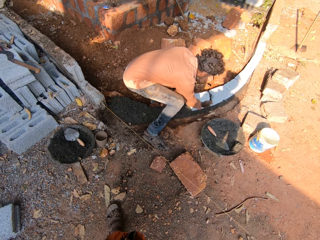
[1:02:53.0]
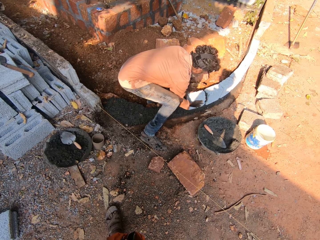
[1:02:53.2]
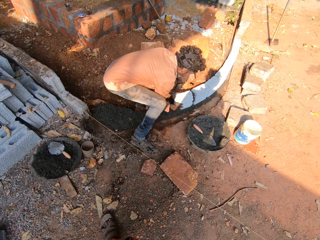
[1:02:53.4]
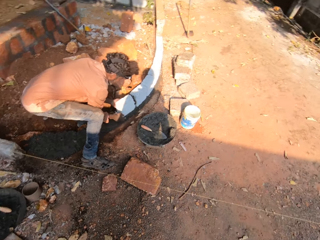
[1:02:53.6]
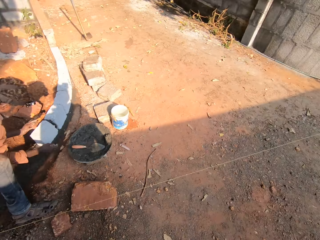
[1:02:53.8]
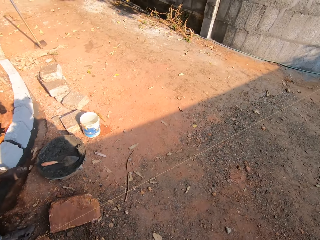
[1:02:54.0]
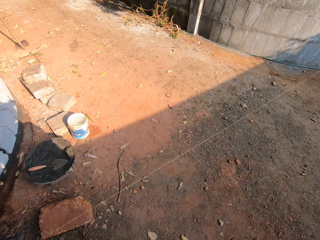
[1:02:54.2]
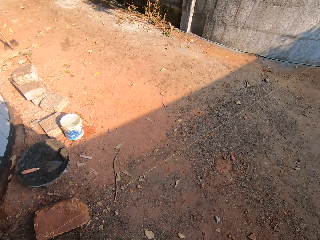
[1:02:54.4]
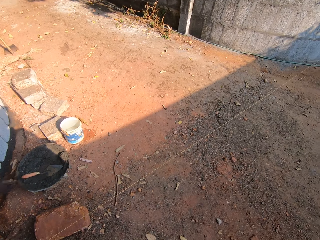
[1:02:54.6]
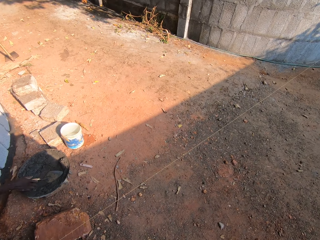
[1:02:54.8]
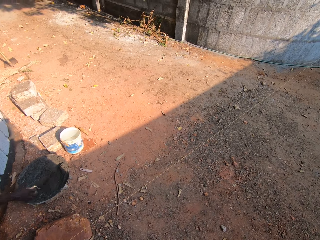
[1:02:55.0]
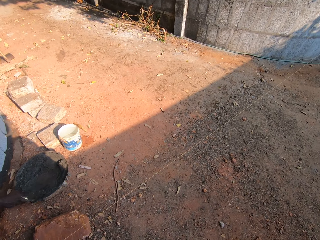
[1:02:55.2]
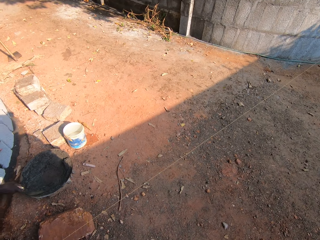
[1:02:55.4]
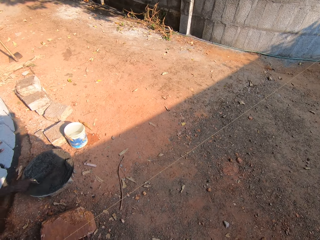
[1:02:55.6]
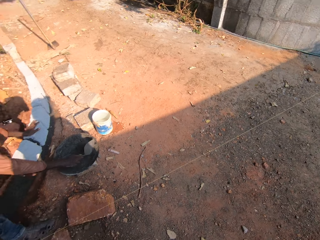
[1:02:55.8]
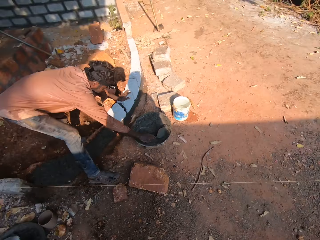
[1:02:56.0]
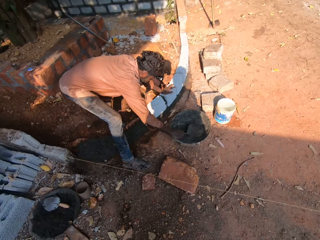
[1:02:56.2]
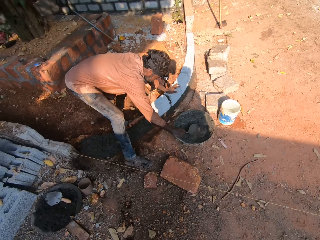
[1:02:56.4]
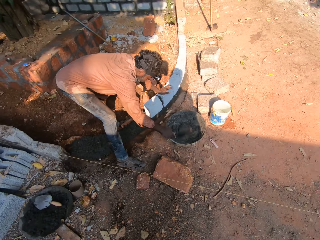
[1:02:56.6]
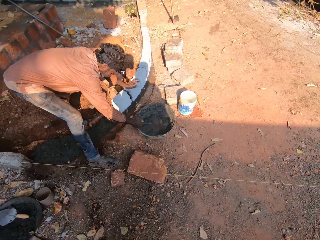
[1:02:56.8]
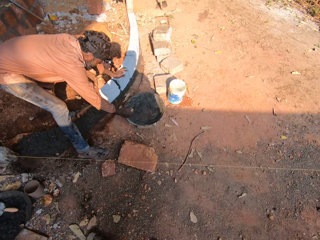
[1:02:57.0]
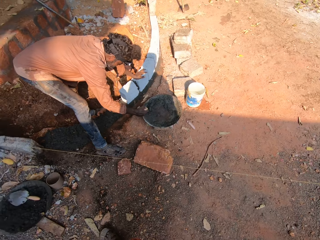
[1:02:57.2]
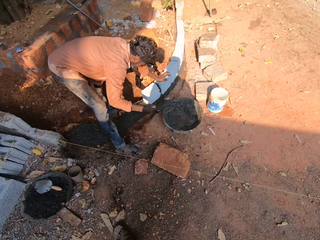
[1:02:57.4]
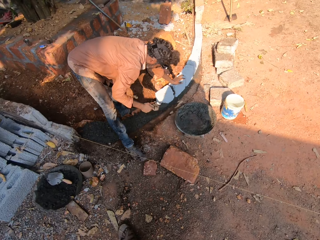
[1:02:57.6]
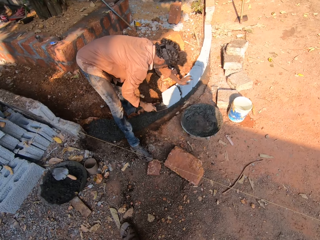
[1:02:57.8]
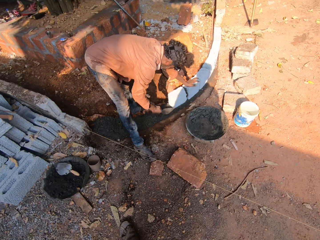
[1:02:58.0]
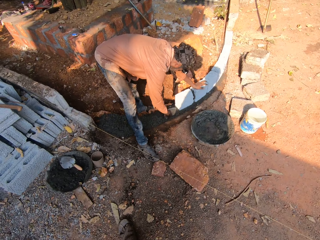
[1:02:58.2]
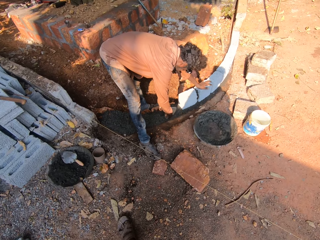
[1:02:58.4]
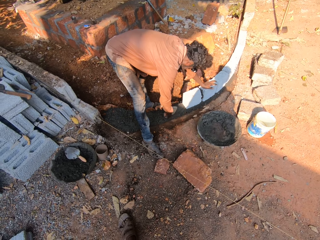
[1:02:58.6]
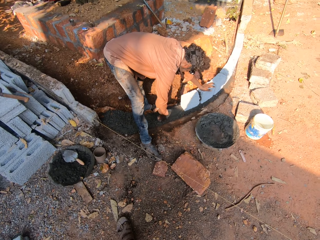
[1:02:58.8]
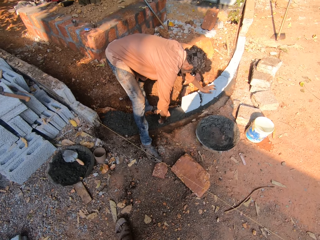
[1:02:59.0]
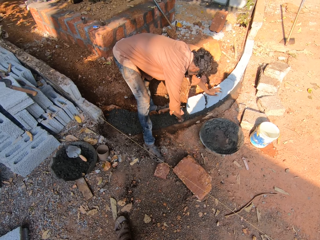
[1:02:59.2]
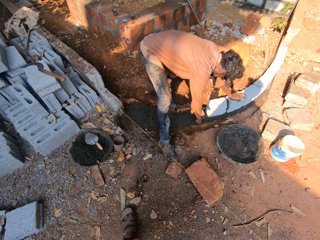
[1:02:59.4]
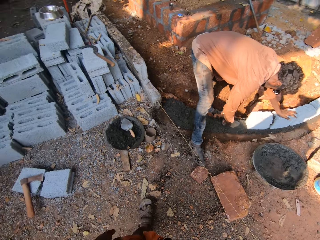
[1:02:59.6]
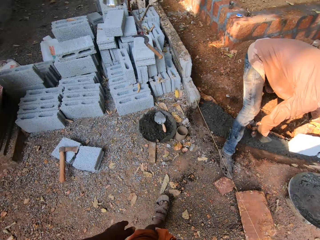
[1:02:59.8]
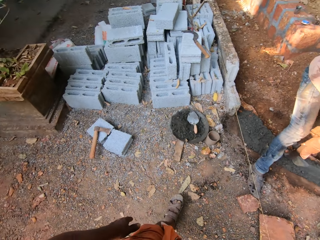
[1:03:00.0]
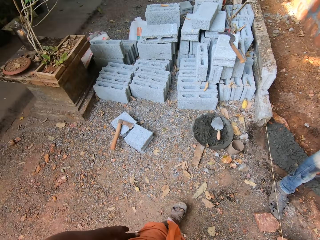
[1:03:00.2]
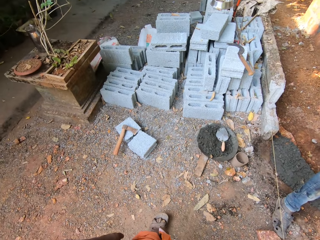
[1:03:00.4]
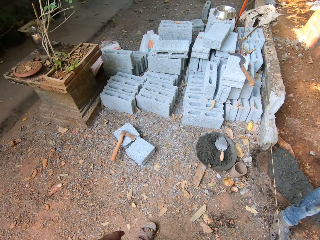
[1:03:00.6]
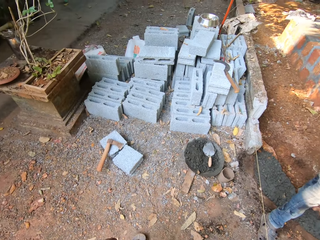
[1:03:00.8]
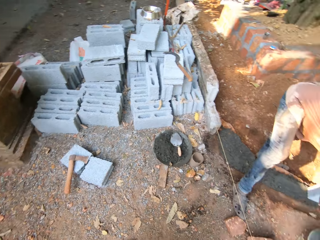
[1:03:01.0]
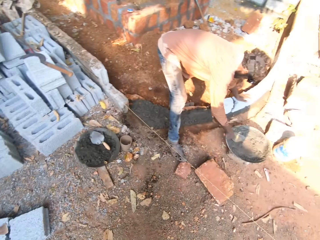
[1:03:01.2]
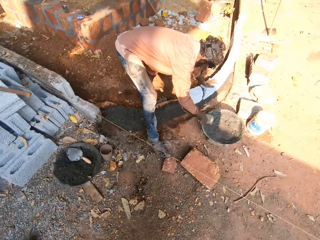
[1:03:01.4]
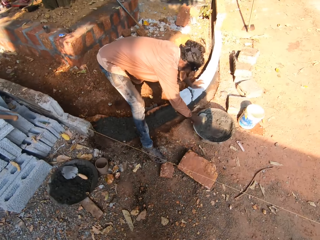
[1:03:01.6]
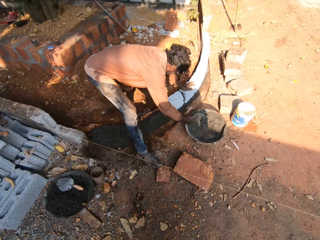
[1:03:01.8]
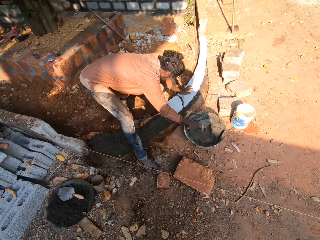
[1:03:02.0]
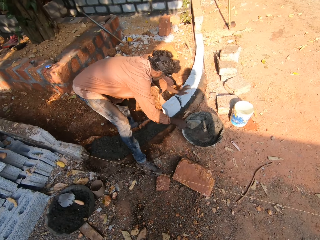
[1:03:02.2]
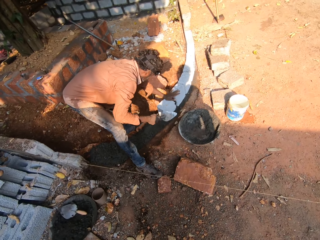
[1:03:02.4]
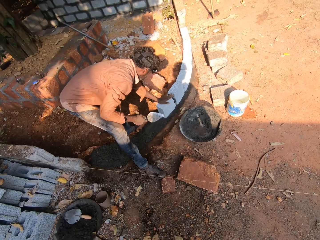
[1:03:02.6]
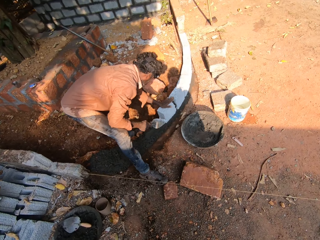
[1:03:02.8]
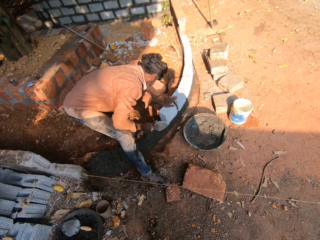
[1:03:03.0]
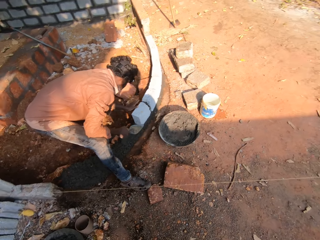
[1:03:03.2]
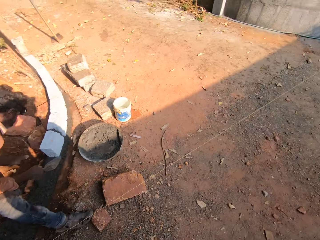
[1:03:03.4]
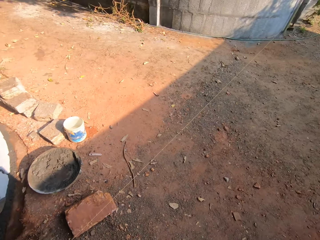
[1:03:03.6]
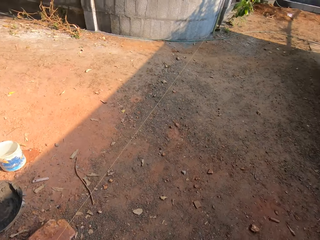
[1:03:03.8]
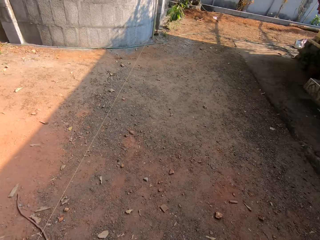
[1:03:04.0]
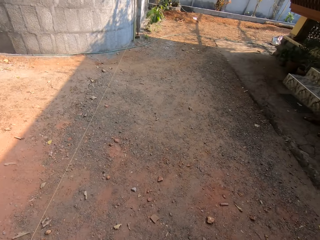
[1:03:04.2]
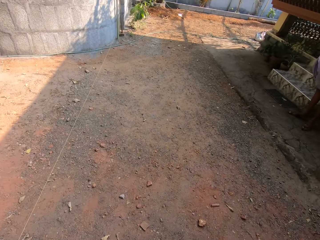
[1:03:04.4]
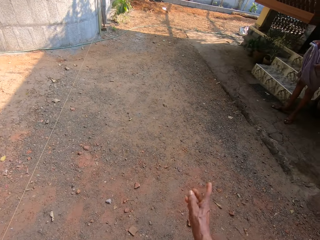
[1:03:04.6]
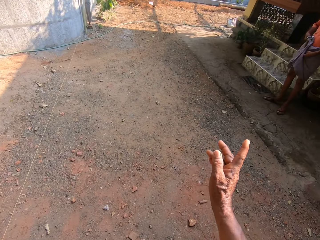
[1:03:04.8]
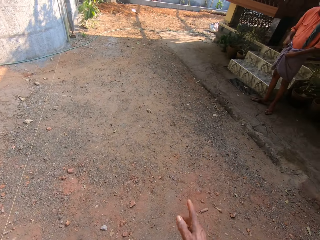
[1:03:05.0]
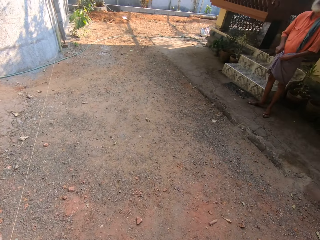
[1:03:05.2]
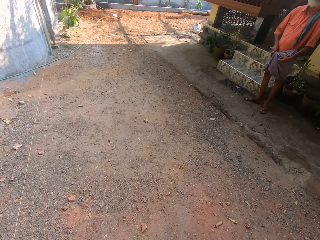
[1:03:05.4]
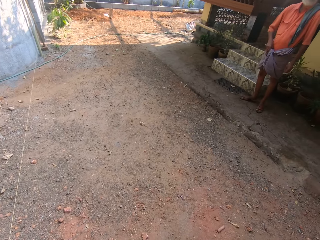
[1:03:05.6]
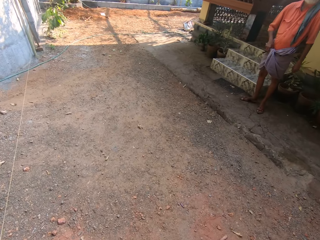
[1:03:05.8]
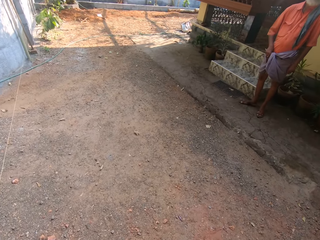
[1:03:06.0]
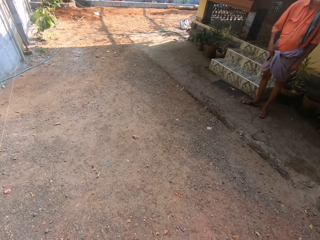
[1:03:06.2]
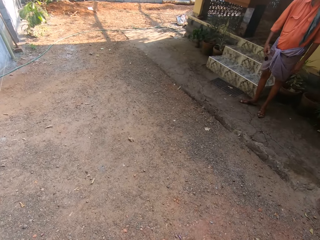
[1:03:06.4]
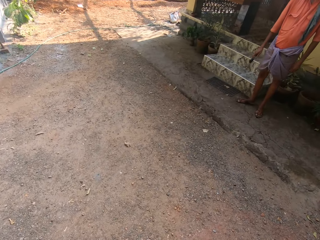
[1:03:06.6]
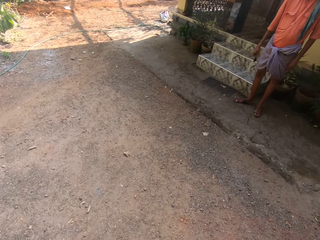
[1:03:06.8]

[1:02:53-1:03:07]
A man mixes the concrete mix in the cement bowl with the trowel in his right hand. The man picks up concrete mix from the cement bowl with the trowel in his right hand. The man plasters the concrete mix on the ground with the trowel in his right hand. The man levels the concrete. The camera wearer looks around. The man mixes the concrete mix in the cement bowl with the trowel in his right hand. The camera wearer interacts with another man. They point out.

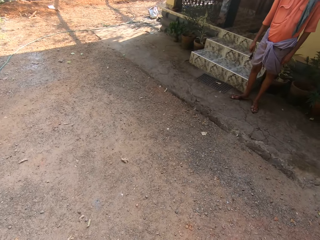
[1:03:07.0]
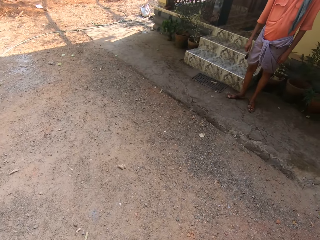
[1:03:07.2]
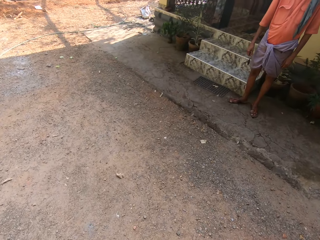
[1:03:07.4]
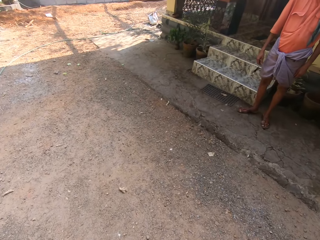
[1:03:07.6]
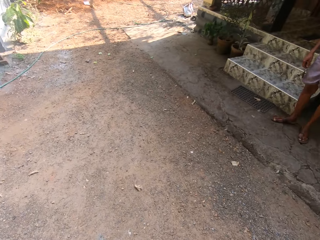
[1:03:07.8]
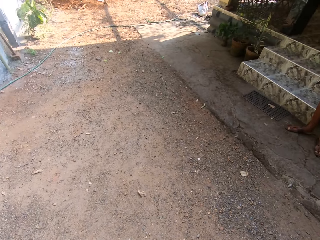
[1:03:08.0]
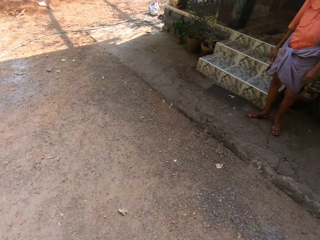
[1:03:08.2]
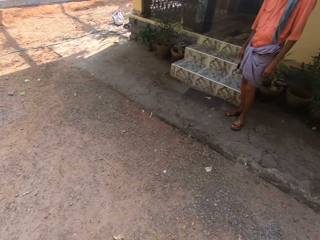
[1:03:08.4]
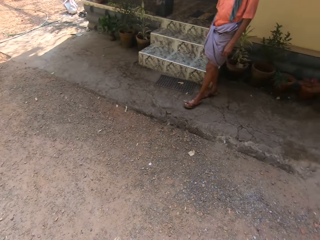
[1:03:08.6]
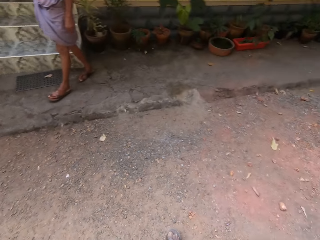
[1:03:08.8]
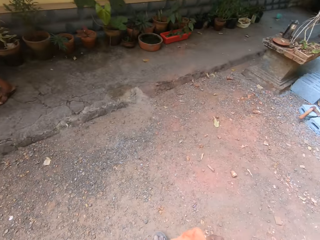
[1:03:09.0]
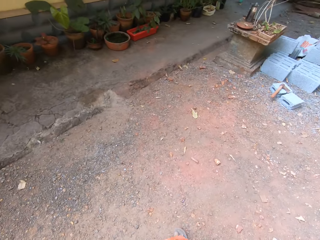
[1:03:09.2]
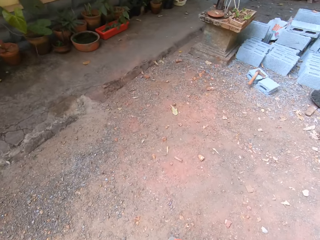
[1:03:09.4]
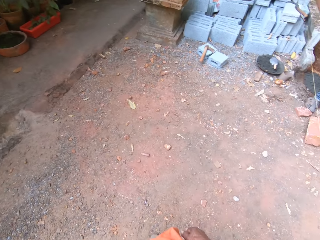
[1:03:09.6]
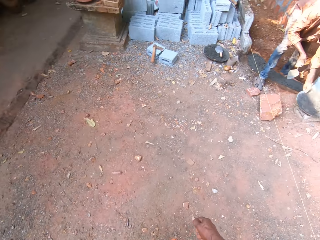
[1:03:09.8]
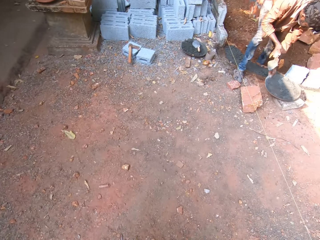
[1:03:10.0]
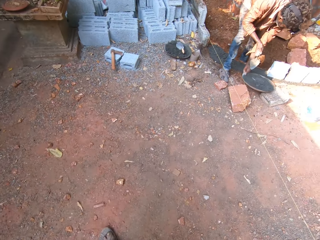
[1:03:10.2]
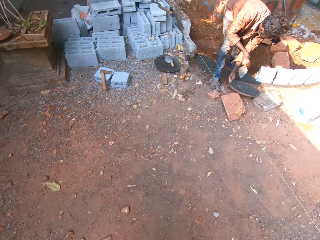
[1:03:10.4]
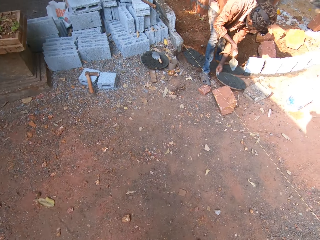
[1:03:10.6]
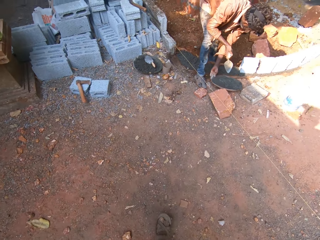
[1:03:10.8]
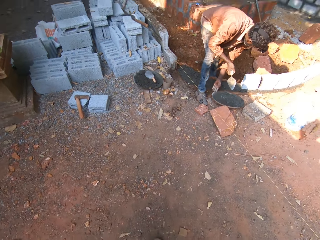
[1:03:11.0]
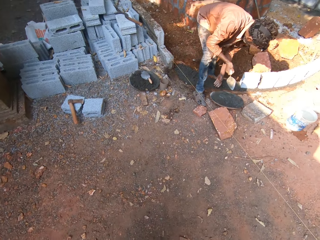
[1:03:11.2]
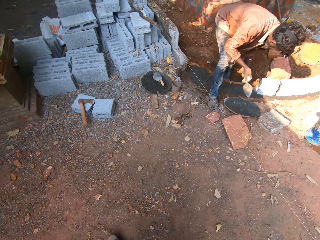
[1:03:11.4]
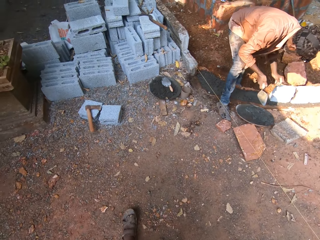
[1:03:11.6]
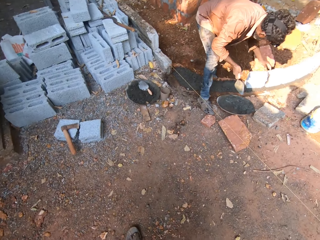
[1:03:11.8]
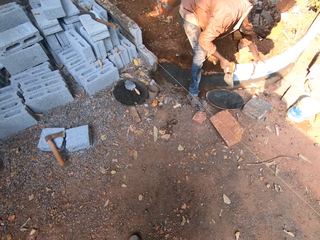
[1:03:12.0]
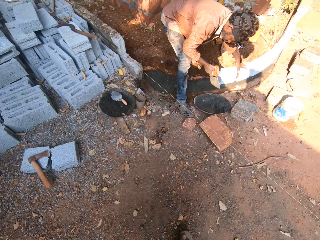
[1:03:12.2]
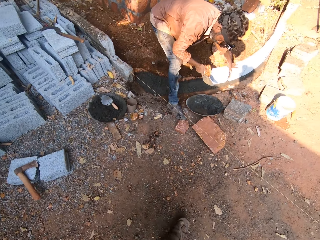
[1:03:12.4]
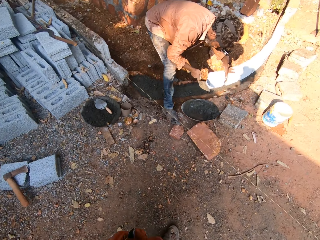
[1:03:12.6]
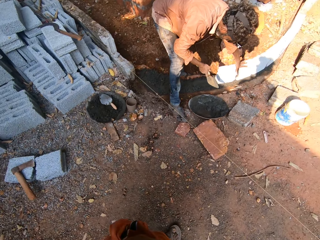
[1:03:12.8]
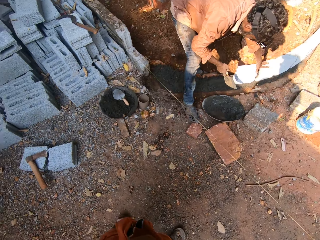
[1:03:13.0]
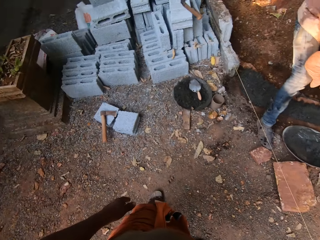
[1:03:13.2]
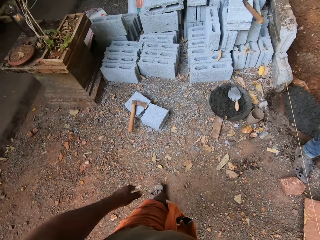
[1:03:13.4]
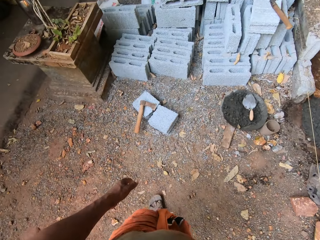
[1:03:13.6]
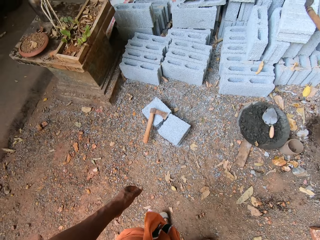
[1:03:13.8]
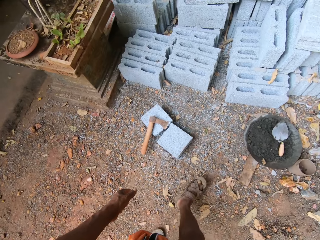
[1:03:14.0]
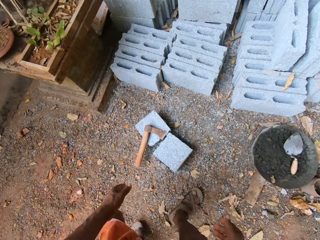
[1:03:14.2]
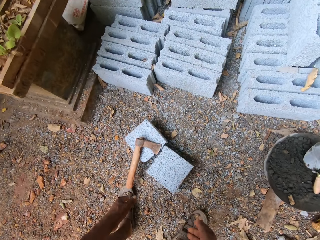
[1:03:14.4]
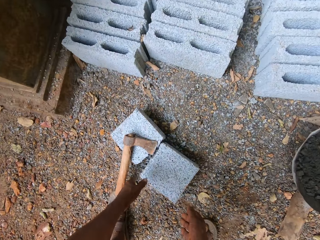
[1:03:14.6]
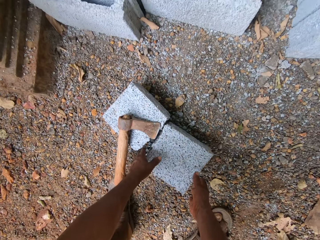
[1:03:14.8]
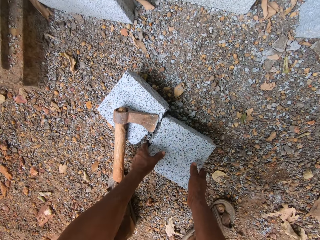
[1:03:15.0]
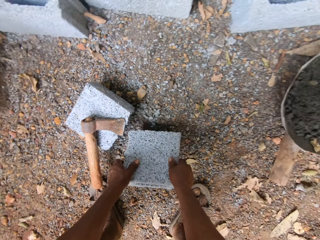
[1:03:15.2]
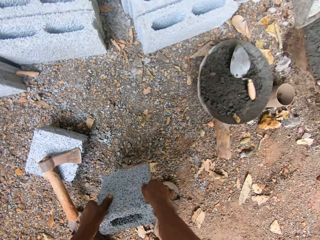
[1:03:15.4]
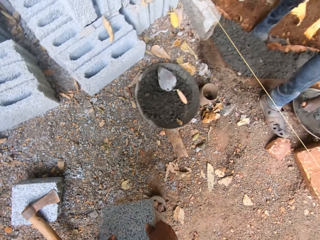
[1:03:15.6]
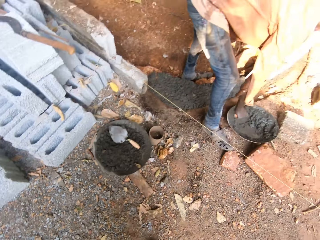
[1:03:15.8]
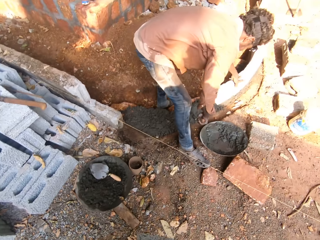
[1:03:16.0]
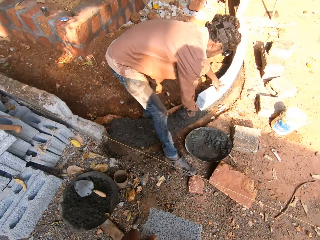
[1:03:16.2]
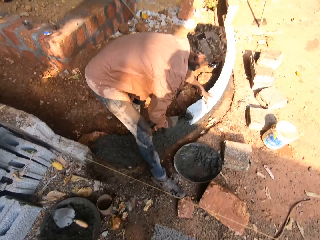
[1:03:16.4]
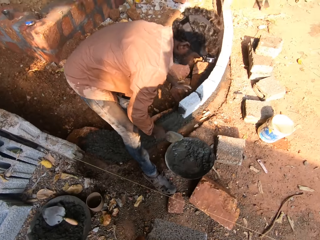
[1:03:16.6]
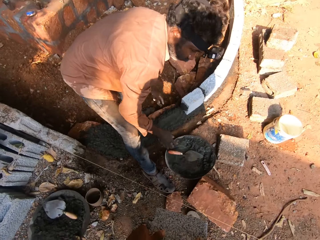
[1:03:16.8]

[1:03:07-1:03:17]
The camera wearer moves around. A man adjusts the cement bowl on the ground with his left hand. The camera wearer interacts with the man. They pick up a brick. They pick up a brick again.
